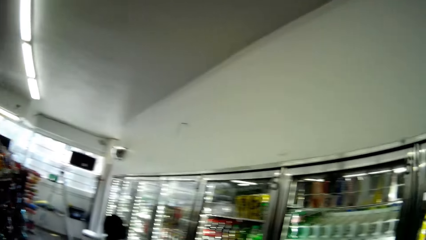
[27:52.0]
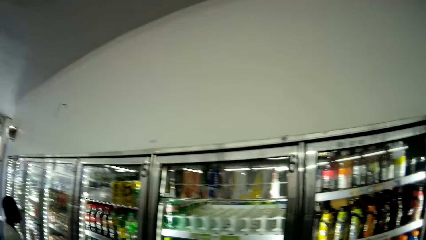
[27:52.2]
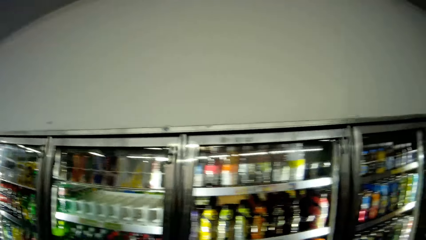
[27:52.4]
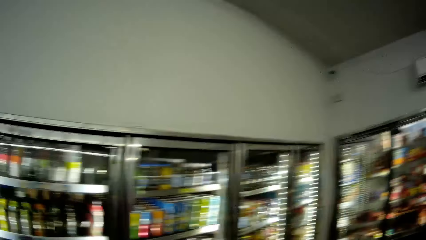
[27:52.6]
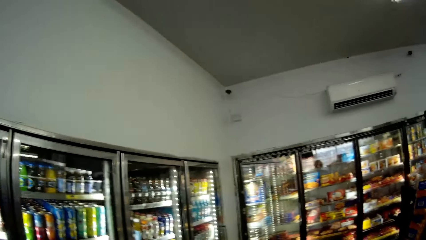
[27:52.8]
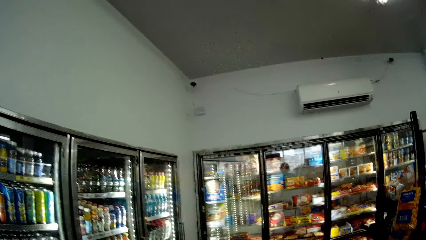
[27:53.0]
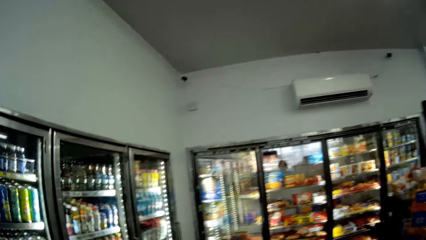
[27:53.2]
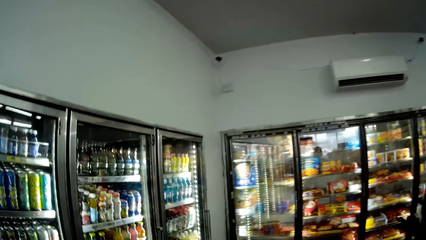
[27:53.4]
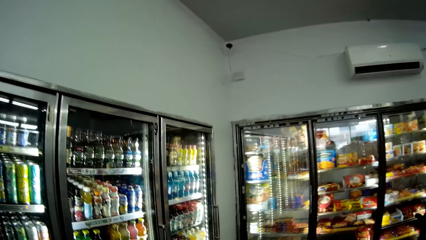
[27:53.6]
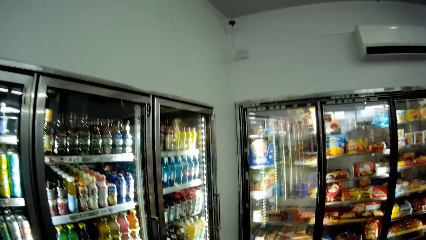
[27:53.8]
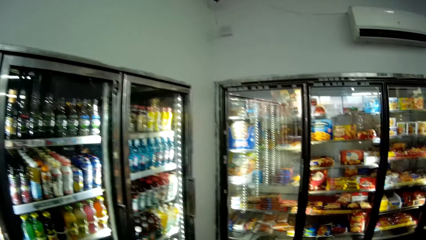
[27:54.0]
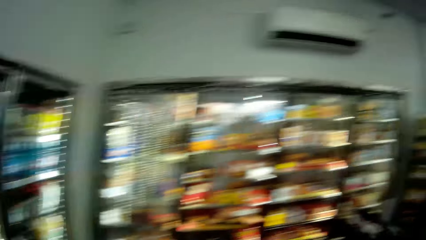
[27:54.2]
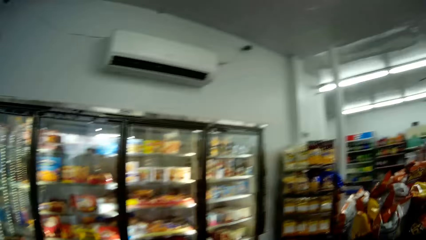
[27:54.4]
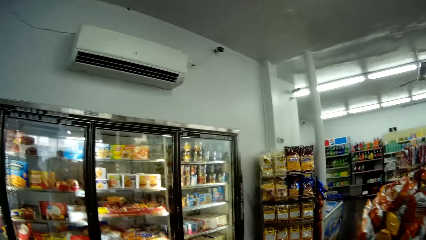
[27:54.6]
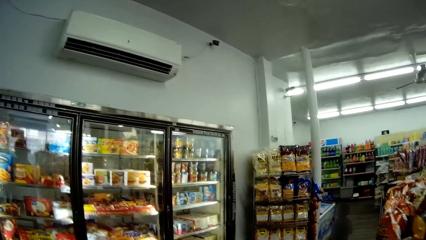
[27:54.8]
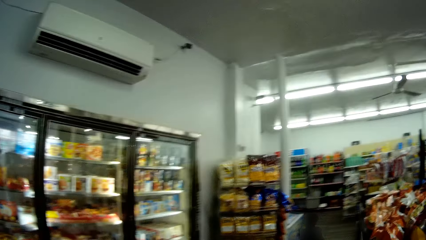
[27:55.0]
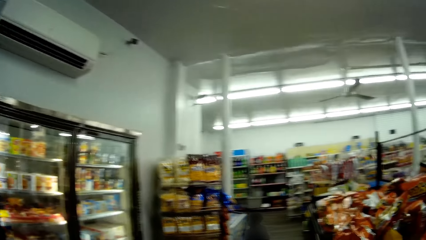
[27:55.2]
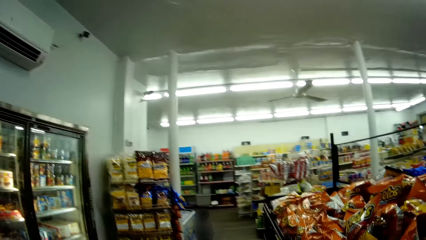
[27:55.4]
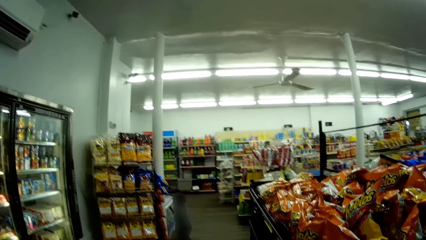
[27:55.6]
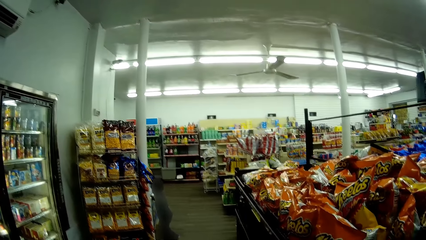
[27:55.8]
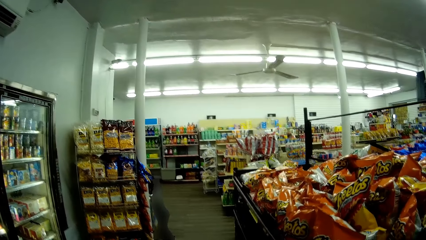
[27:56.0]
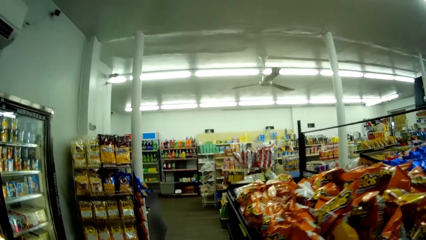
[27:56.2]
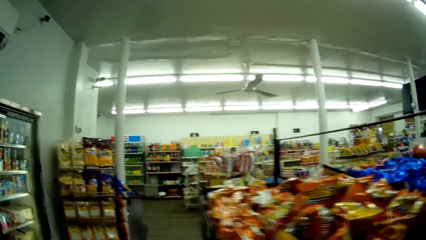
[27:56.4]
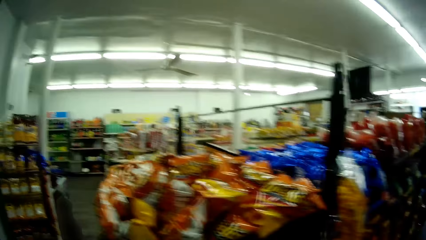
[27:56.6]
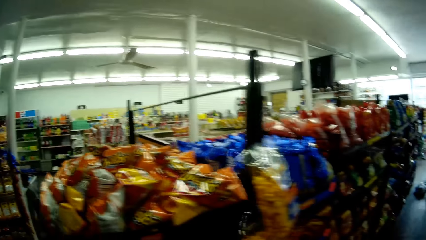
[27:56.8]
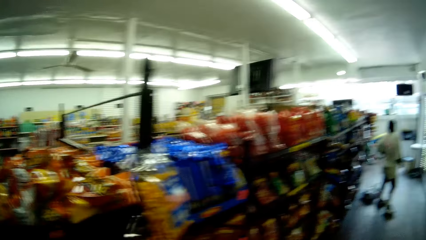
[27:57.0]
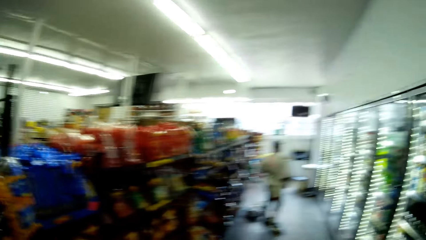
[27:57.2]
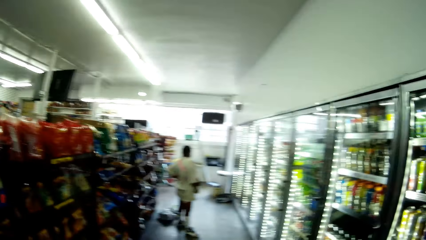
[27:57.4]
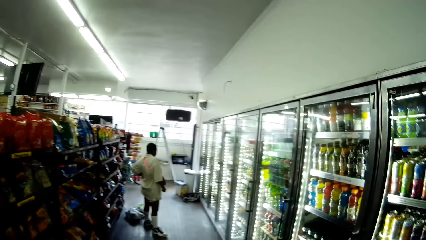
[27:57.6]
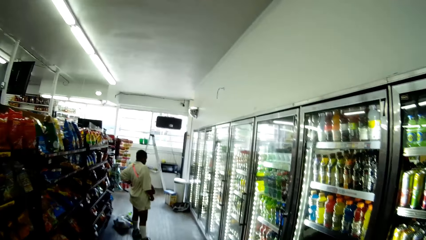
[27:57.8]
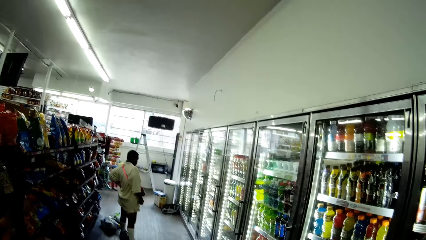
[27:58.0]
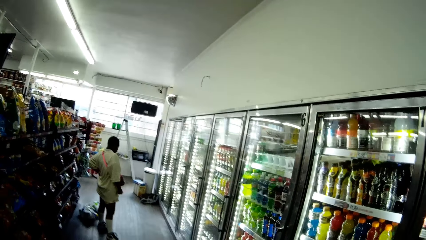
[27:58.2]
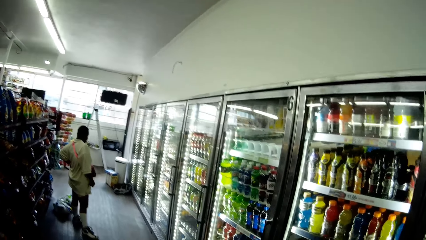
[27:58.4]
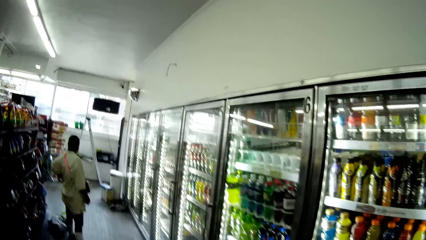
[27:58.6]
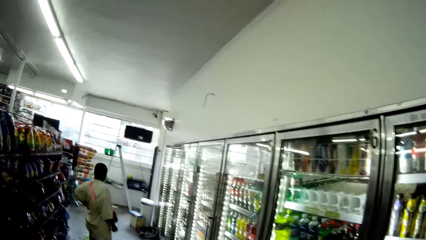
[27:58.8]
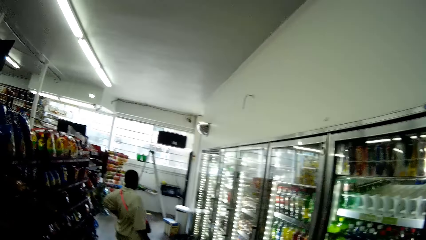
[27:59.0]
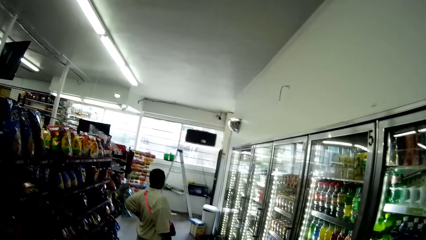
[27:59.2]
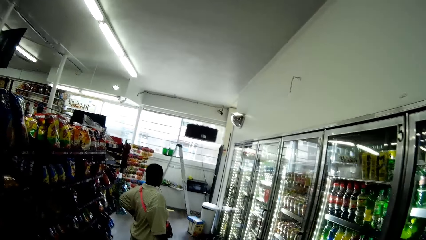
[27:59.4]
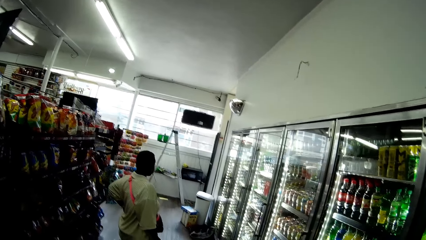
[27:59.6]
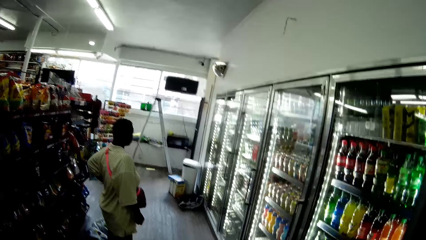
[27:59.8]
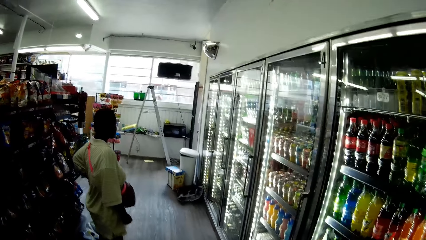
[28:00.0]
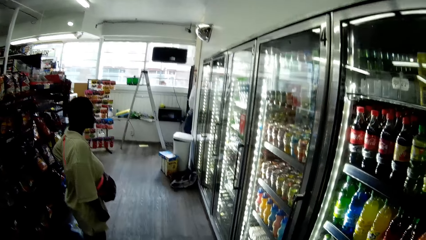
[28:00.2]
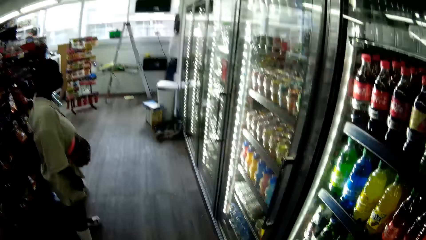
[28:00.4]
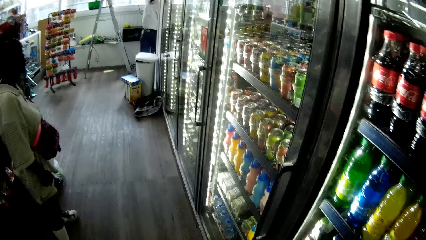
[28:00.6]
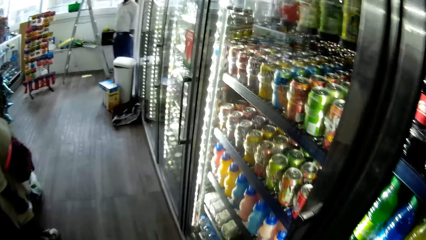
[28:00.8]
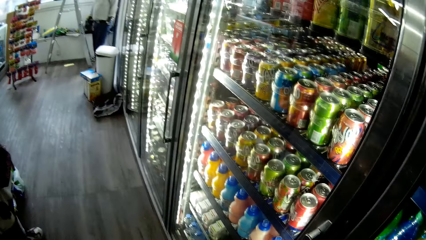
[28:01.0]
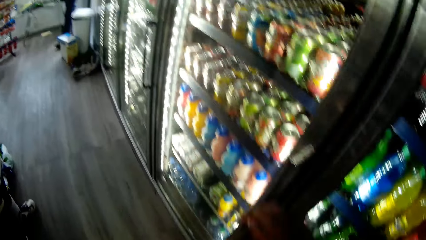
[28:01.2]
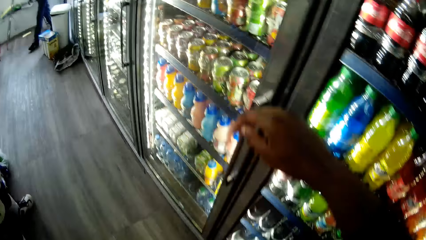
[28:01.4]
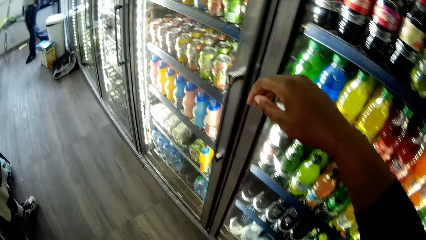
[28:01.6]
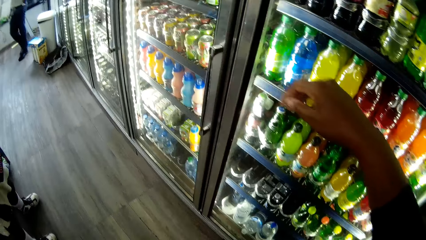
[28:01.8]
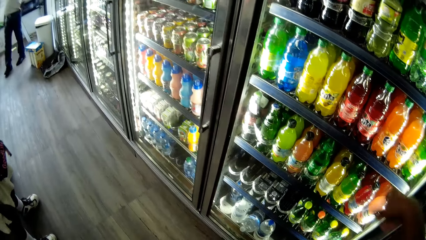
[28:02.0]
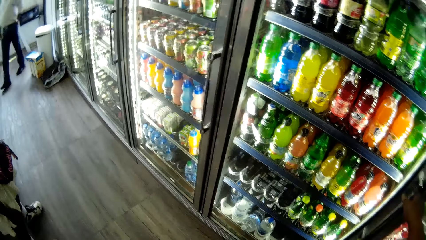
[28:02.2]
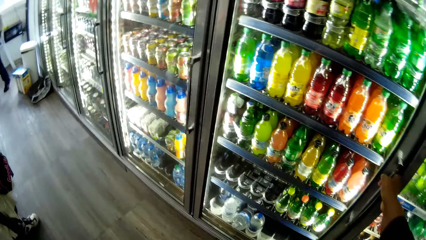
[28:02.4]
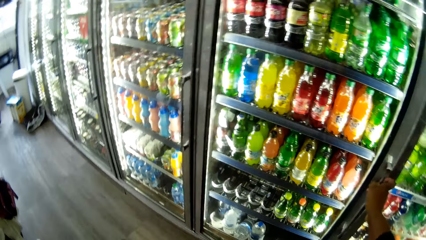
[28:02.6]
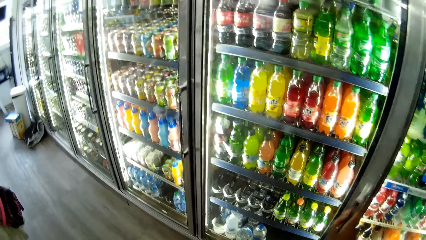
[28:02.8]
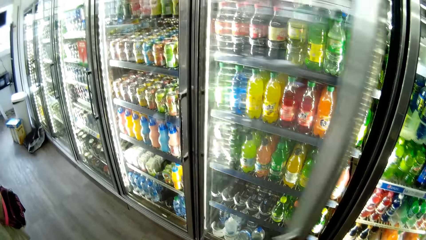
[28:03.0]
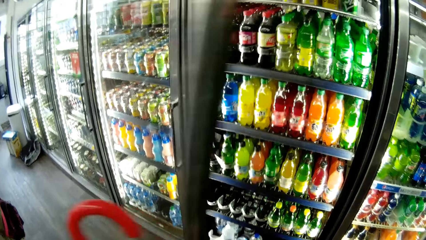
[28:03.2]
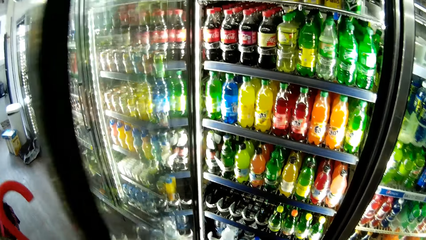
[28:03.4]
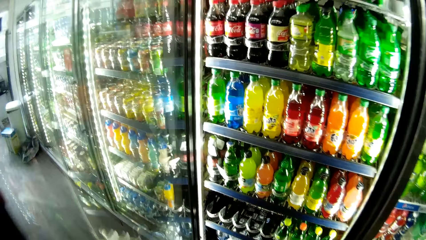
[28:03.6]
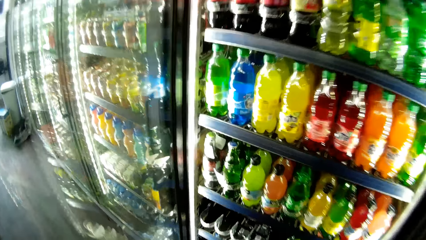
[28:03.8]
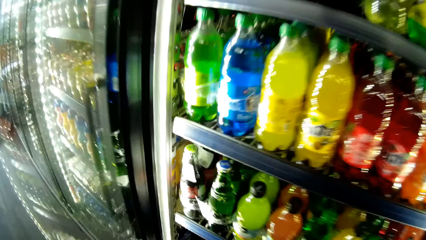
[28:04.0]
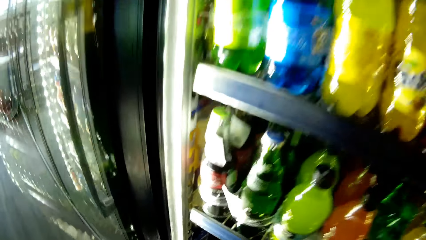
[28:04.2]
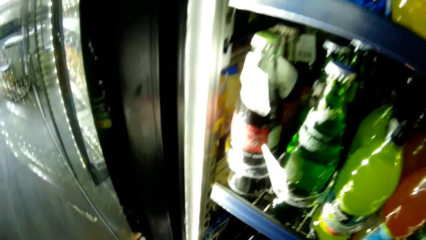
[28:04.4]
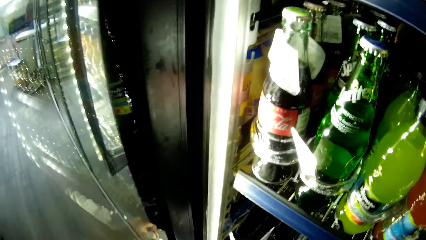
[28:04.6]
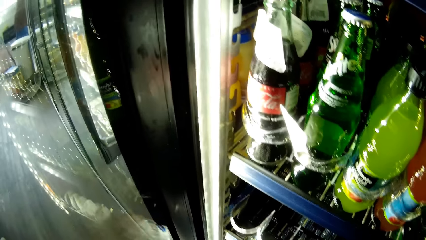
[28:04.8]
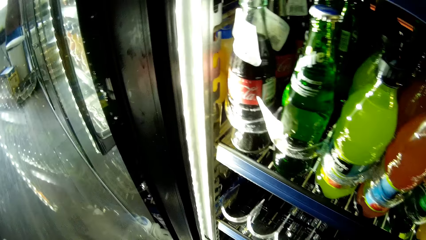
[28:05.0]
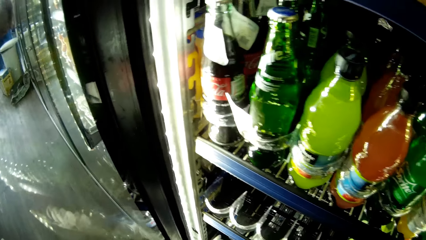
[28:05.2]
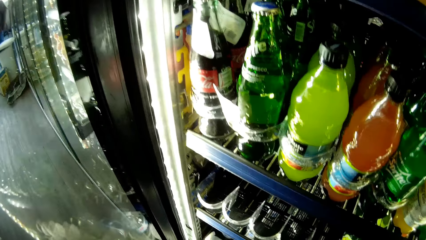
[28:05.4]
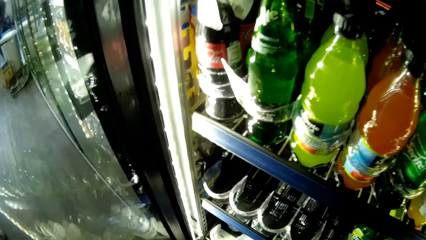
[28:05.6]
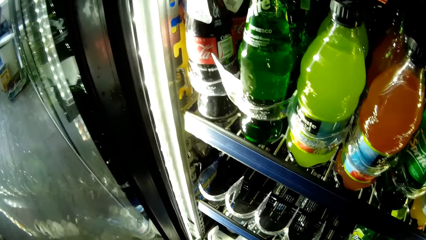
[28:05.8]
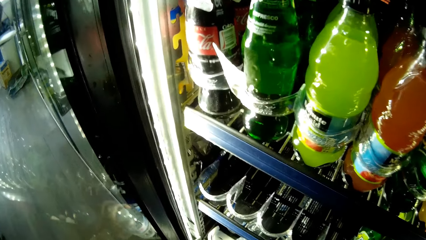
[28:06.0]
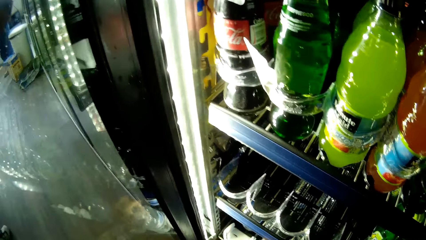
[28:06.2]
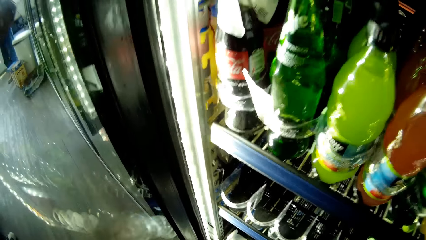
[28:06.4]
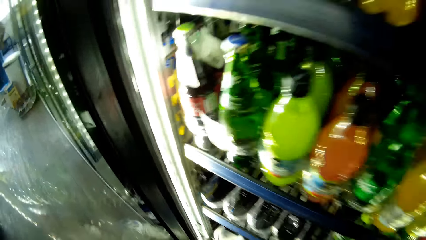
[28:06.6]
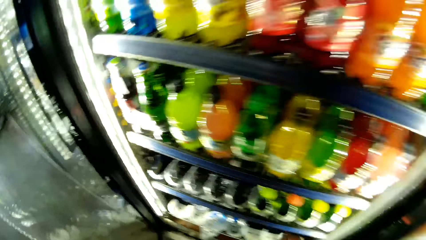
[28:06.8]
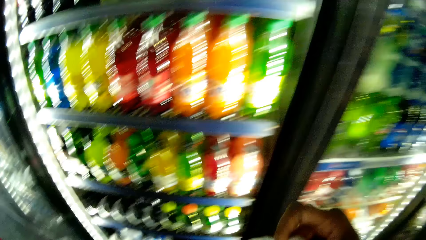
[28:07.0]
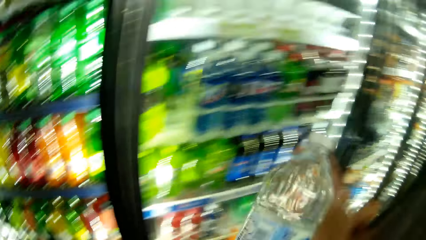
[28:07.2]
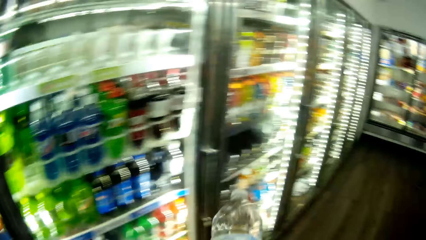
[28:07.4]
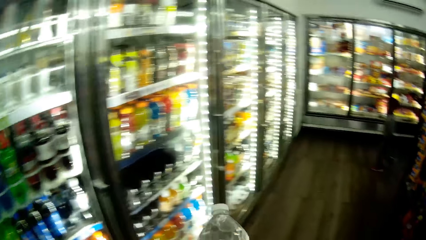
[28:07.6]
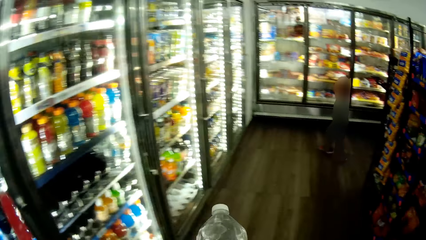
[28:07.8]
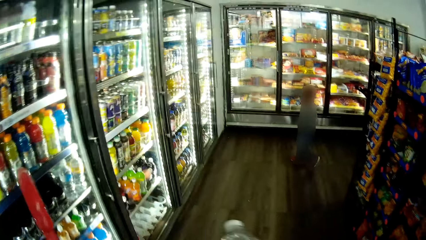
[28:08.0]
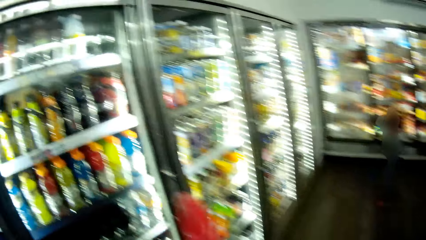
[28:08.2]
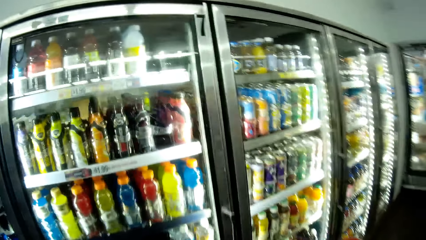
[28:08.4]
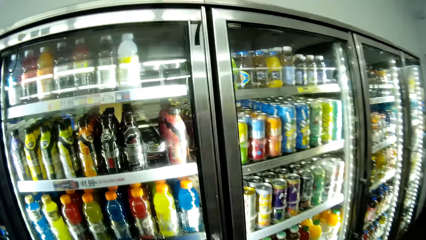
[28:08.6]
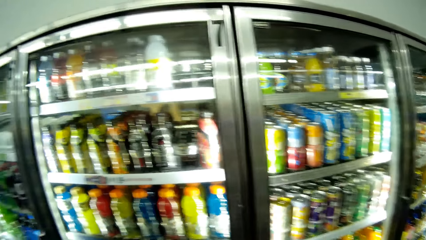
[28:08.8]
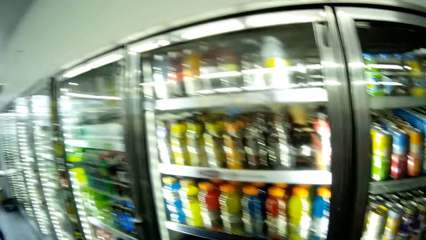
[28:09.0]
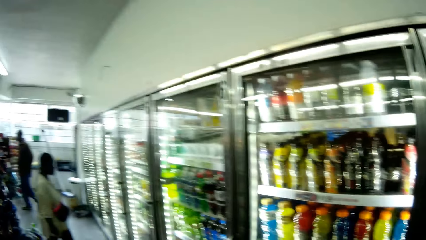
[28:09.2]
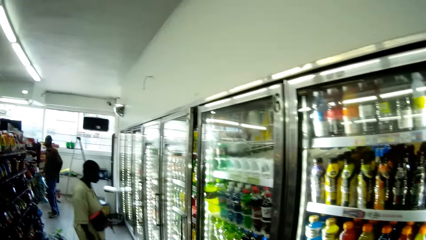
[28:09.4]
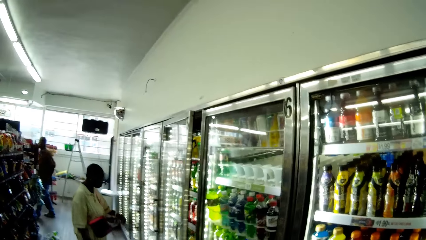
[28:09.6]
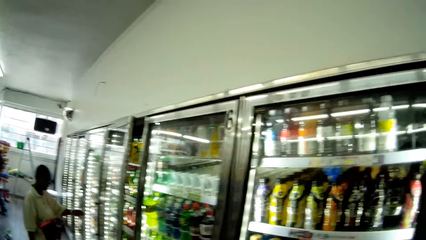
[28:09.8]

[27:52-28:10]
The camera wearer stretches a hand. She opens a door of a chiller with her right hand. She holds a bottle of water in her right hand. She picks up the bottle of water. She walks towards a shopping cart. She walks around.
